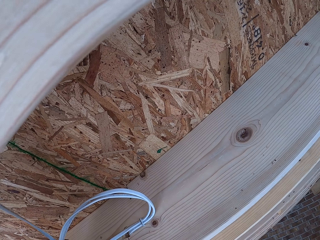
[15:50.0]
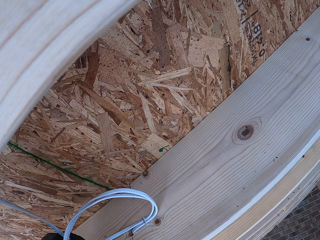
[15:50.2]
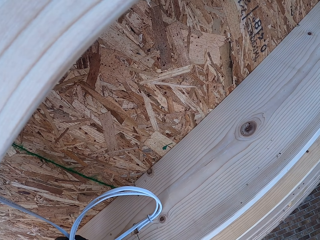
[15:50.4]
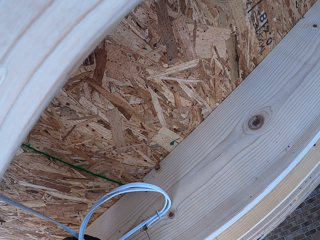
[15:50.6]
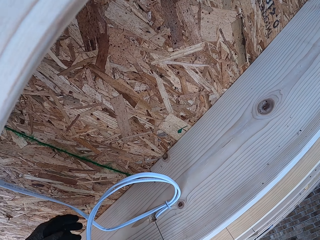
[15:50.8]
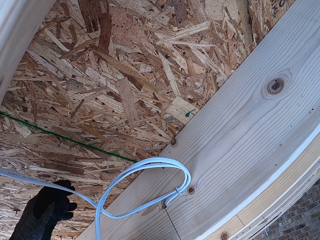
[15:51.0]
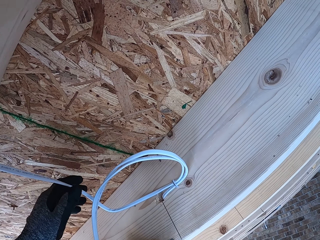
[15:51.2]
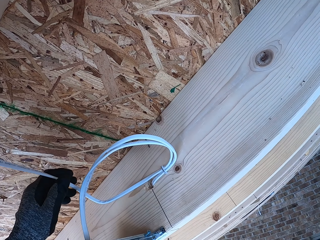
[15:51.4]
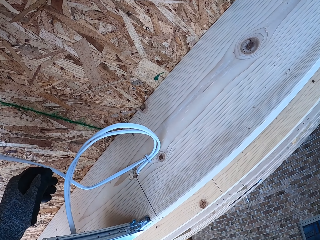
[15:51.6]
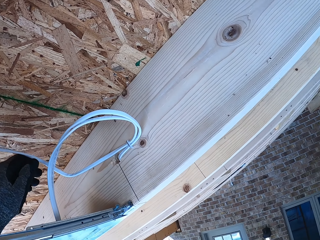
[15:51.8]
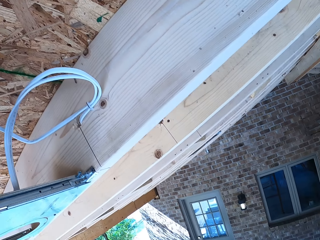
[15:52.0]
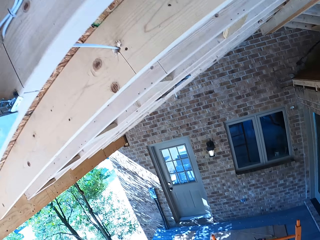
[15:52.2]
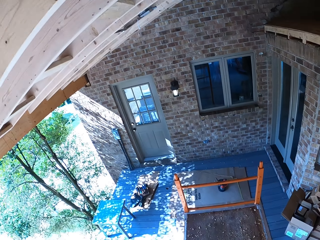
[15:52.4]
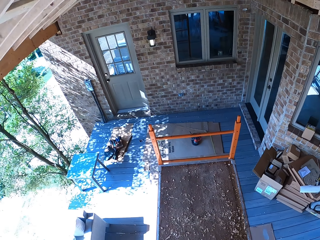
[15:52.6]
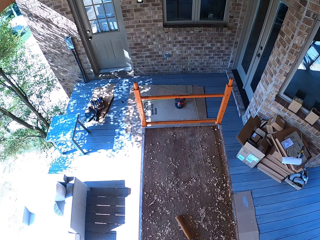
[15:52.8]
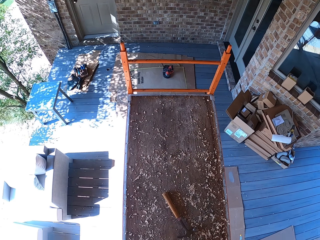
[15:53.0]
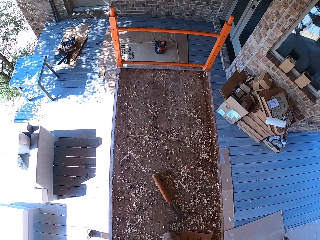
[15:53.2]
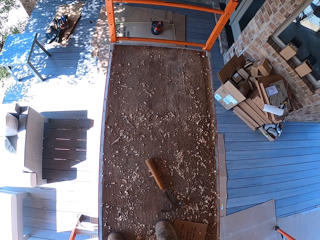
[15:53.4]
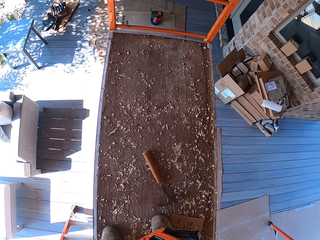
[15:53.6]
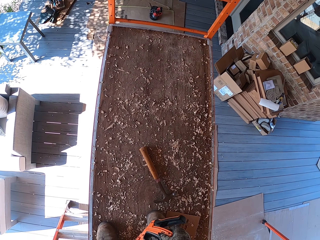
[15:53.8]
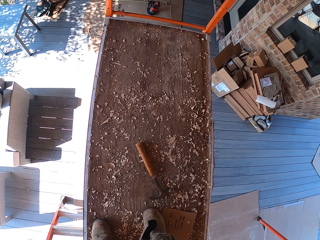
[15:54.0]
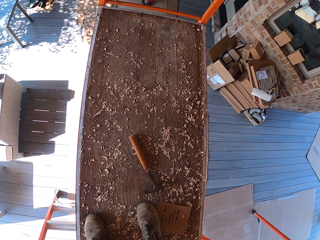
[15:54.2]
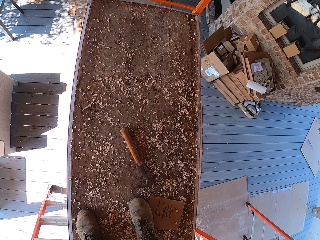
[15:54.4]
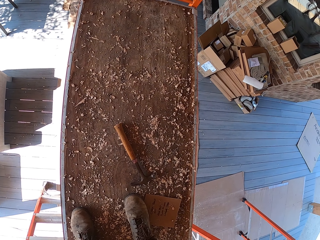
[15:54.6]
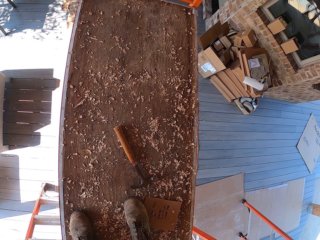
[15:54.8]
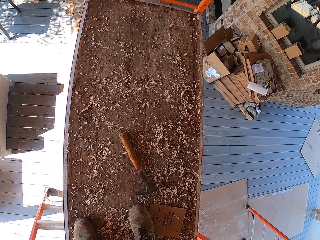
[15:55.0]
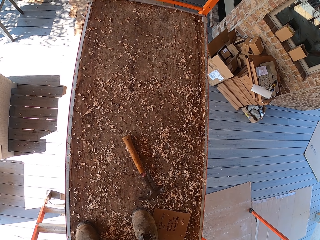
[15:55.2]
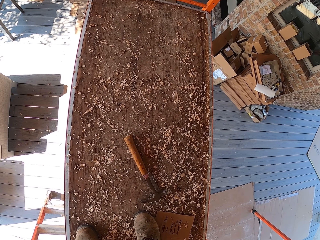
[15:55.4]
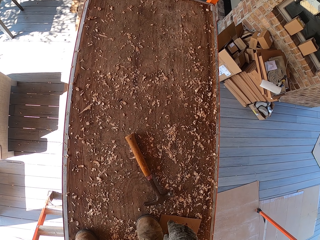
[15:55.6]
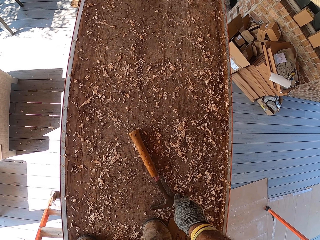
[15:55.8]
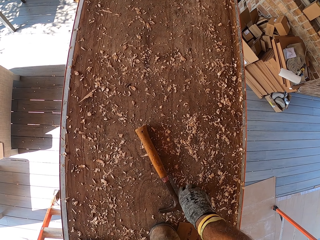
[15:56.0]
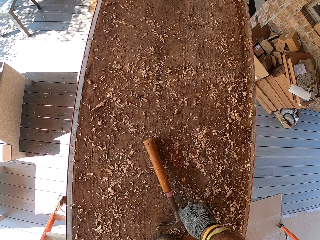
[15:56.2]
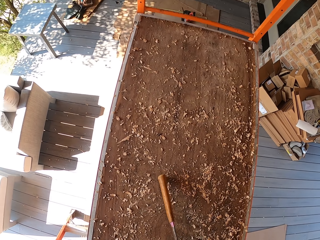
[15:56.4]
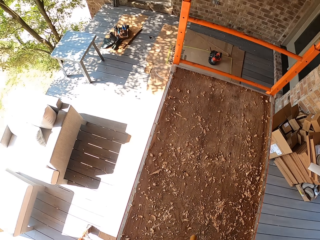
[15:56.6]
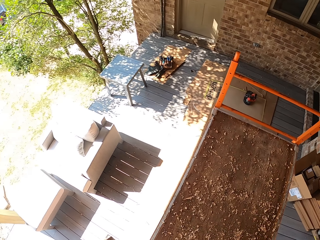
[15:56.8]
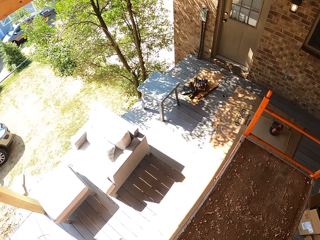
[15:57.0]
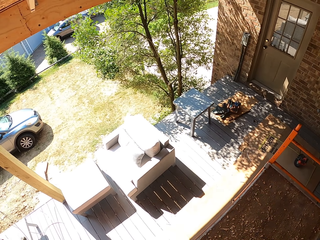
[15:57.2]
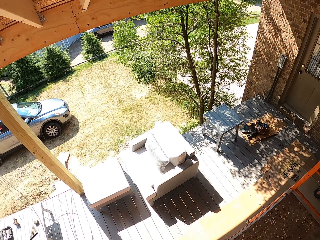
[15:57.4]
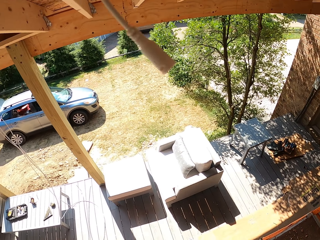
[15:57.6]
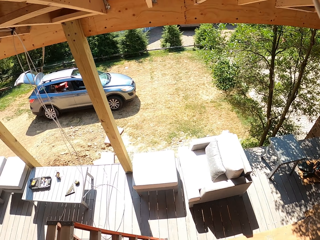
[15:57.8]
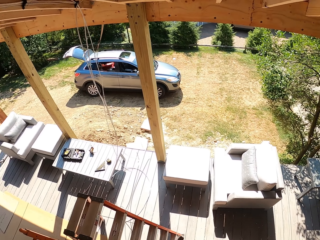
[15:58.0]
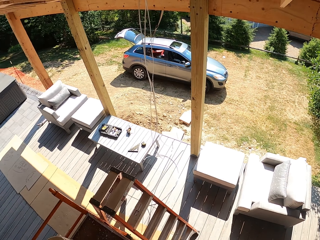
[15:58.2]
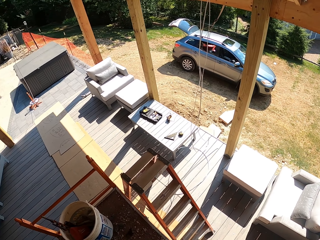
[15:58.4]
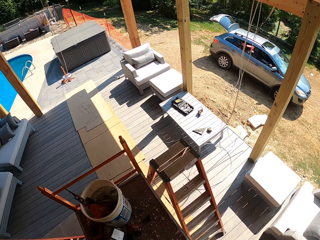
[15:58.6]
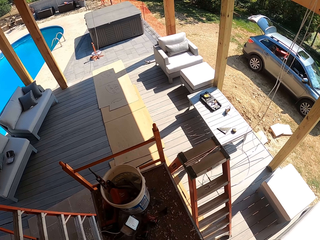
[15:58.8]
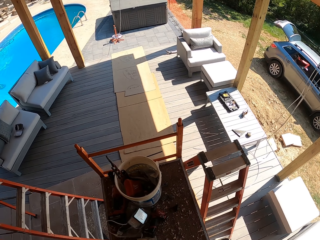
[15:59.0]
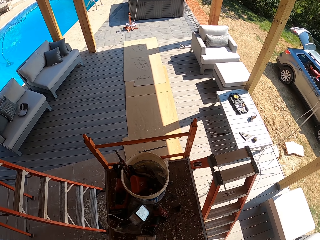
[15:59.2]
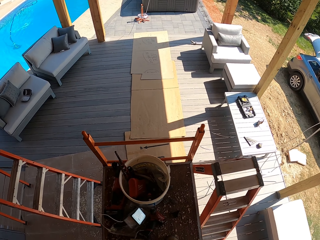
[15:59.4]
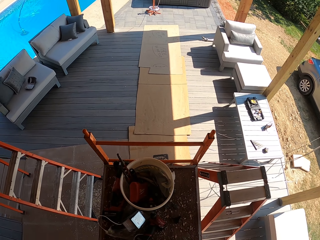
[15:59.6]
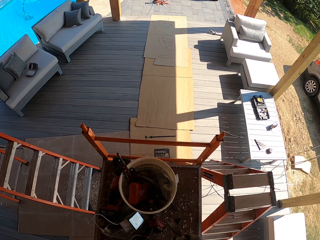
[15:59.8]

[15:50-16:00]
The camera wearer checks the wire. They pick up a hammer. They take the hammer. They turn around.

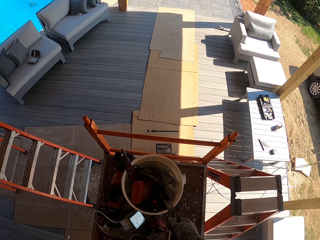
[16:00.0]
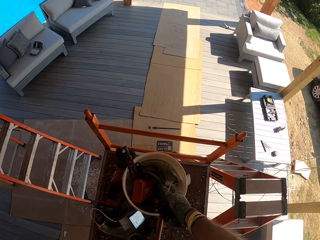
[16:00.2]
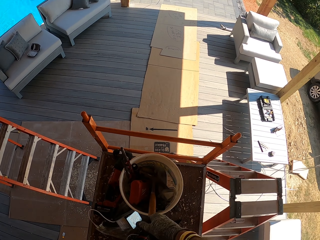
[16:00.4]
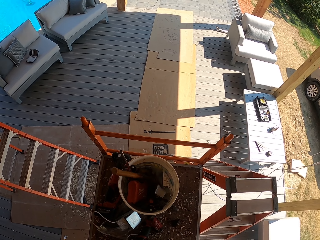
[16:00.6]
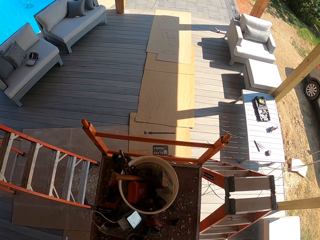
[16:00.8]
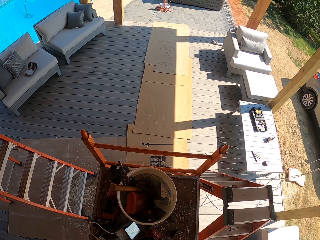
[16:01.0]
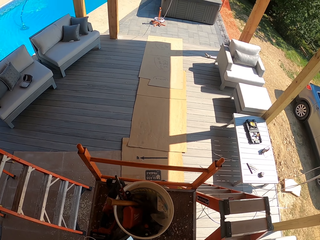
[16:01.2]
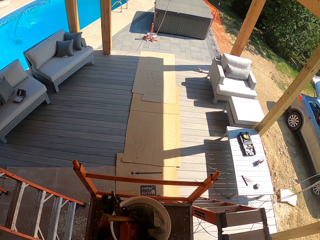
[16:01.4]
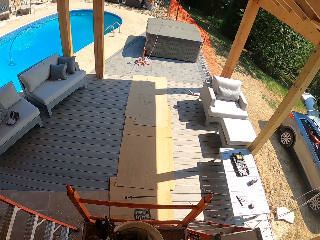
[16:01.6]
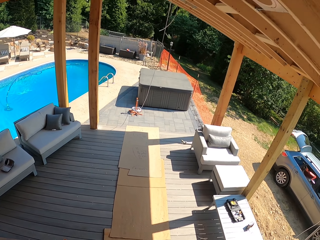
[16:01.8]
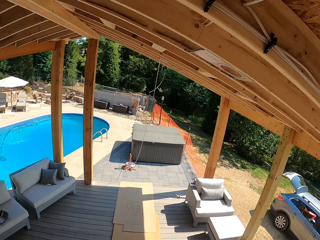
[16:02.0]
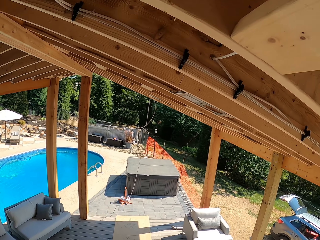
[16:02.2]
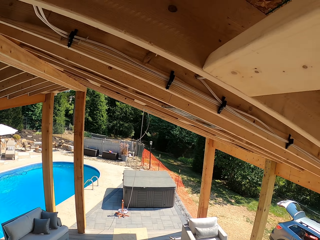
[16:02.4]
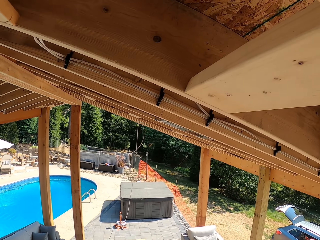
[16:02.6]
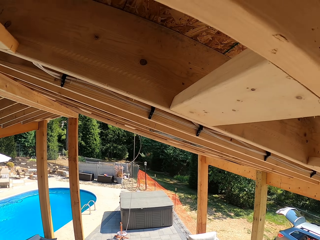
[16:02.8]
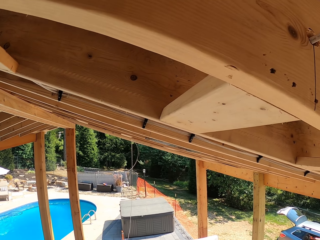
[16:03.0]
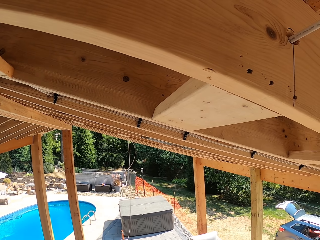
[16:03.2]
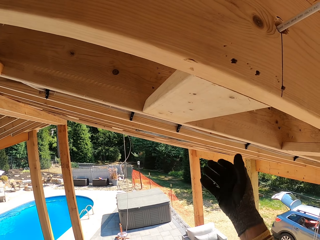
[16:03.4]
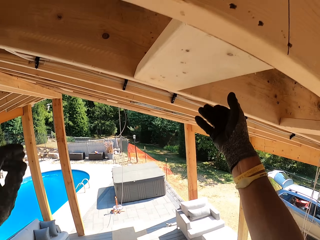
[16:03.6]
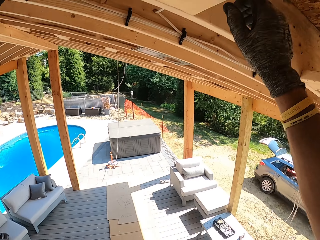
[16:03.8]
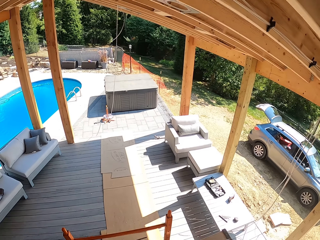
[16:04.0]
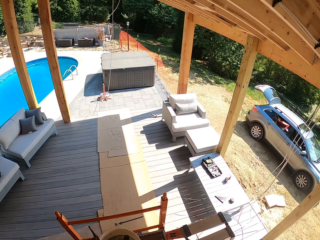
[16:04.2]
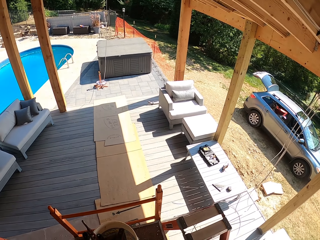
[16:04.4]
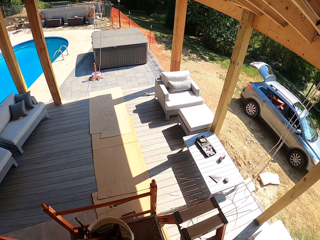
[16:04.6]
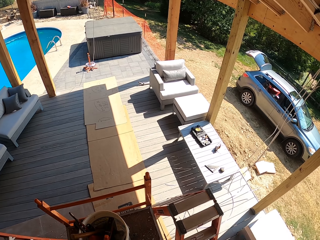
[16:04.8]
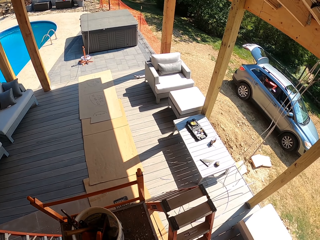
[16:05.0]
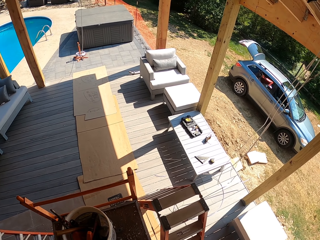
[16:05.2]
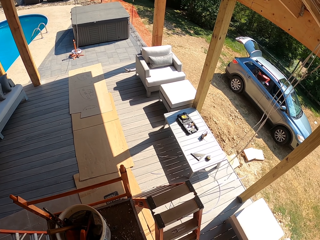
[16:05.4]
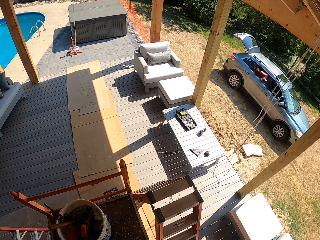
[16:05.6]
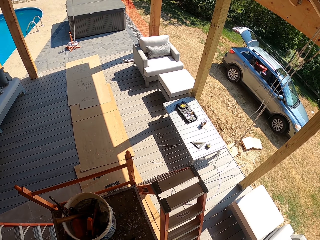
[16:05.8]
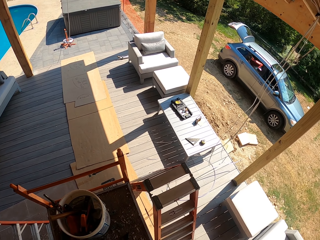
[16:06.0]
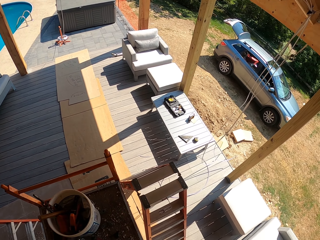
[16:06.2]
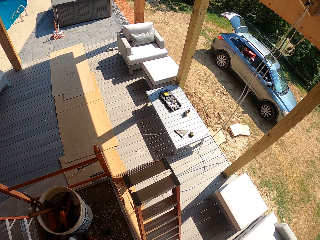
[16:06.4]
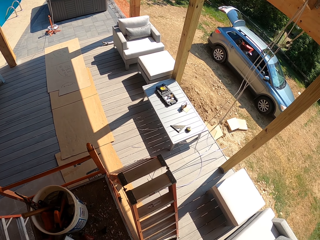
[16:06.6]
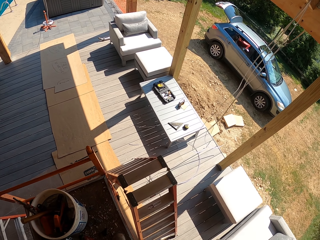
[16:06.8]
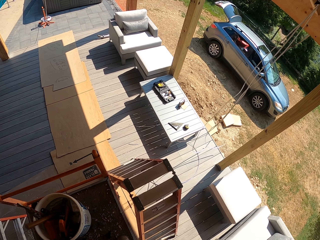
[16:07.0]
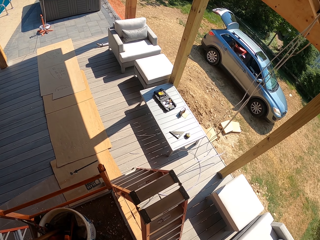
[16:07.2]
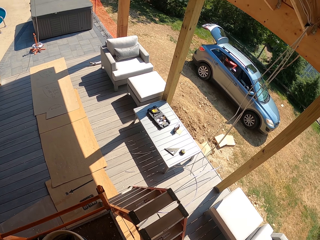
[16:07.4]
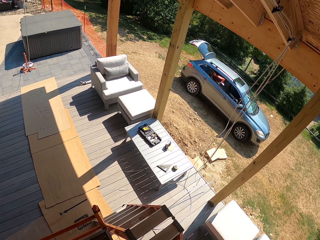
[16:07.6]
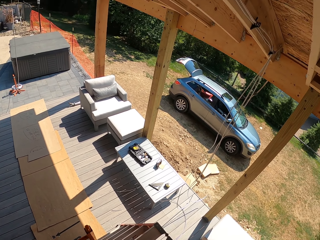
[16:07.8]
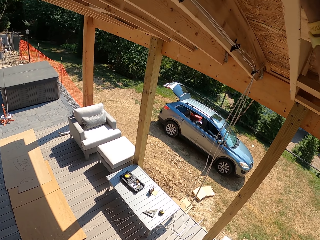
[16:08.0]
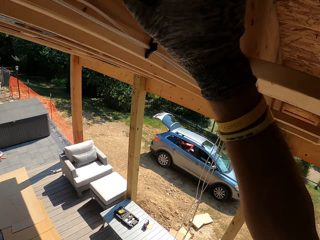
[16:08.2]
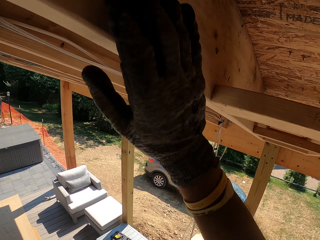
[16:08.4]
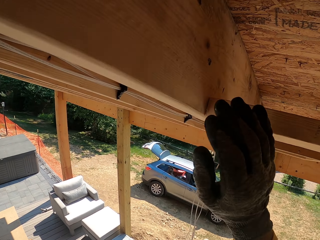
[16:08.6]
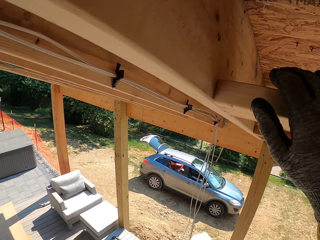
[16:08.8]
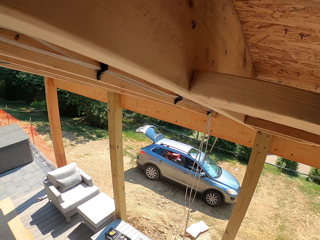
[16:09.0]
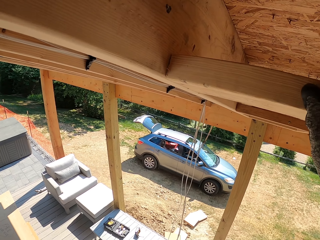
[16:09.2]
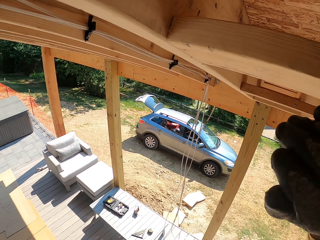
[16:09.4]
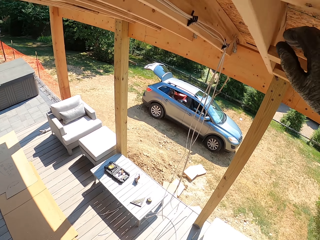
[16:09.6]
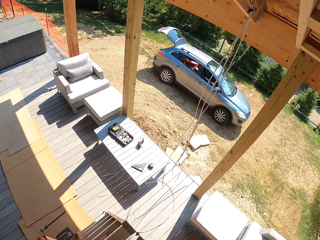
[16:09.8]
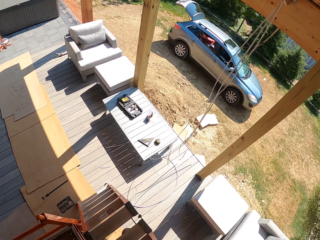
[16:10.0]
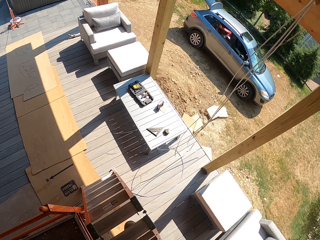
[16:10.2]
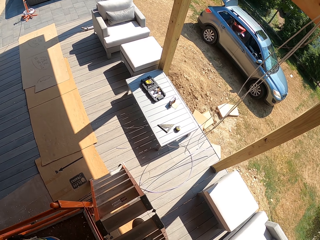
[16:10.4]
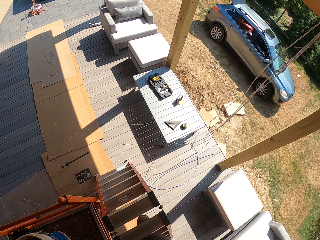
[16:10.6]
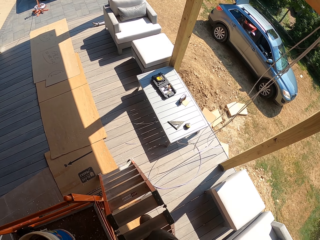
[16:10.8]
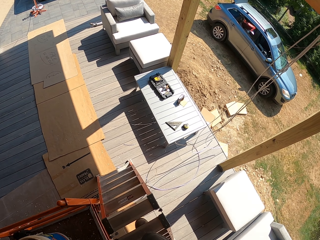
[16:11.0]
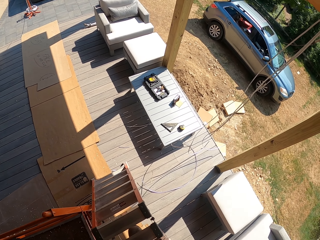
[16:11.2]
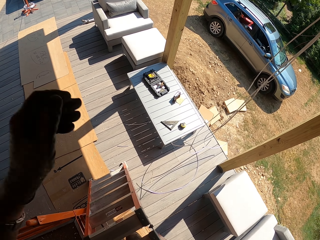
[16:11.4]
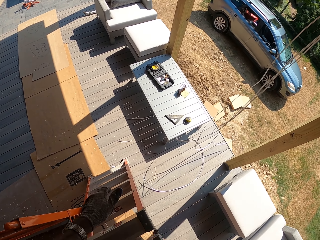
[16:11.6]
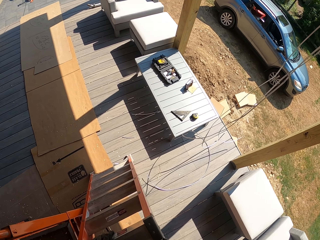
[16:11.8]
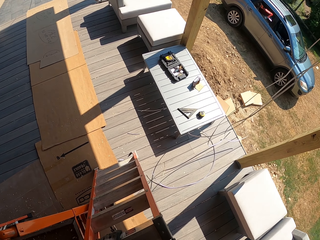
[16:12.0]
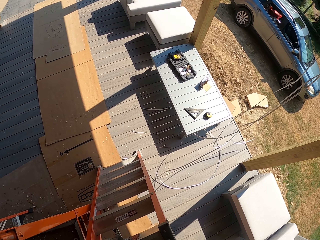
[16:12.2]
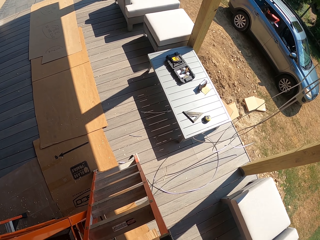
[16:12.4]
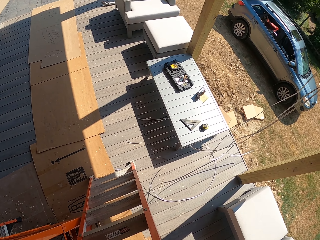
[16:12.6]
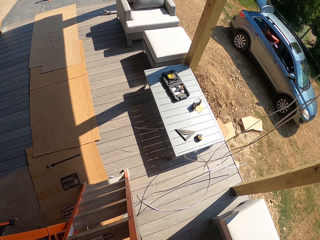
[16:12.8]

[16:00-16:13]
The camera wearer drops the hammer into the bucket. They hold on to the wood. They stand on the ladder.
